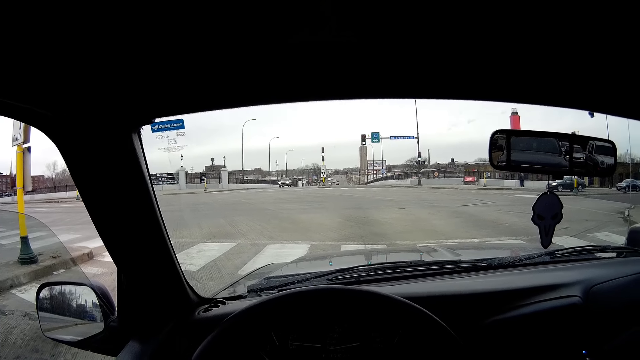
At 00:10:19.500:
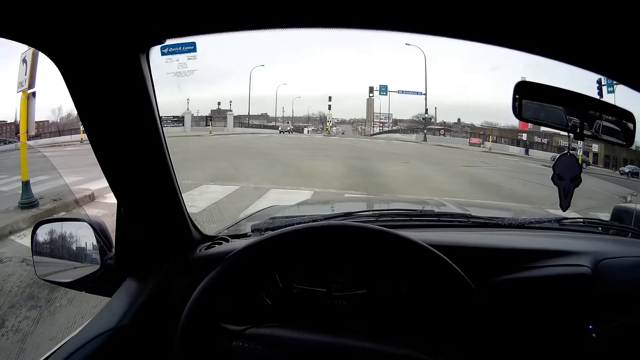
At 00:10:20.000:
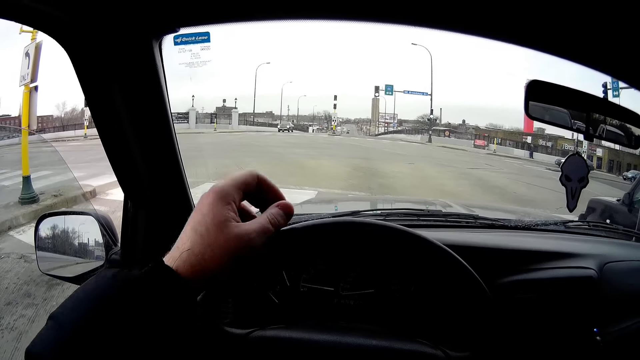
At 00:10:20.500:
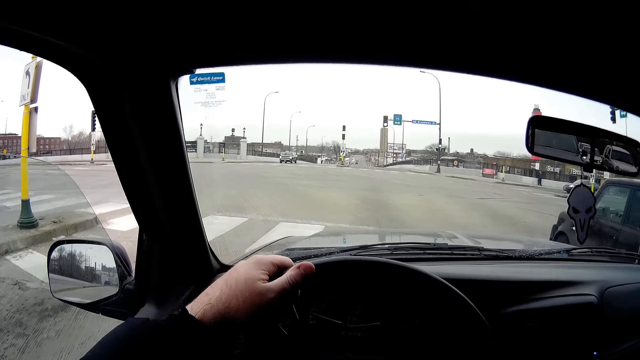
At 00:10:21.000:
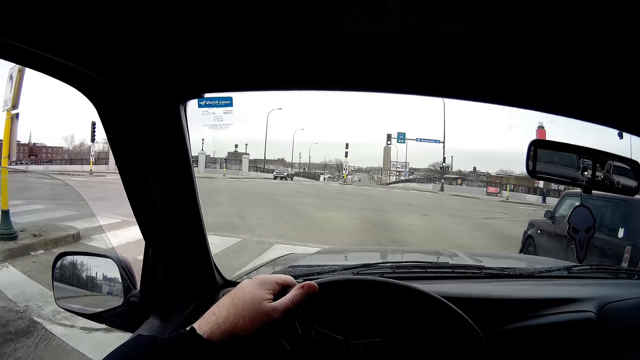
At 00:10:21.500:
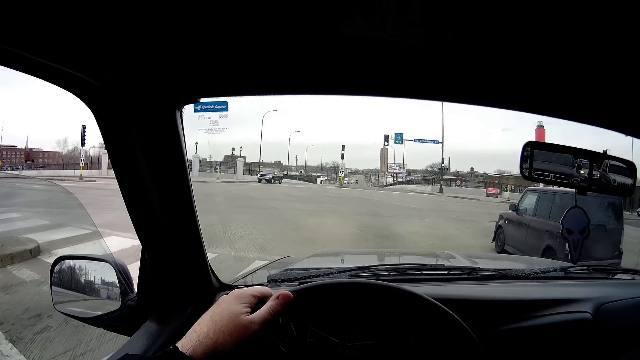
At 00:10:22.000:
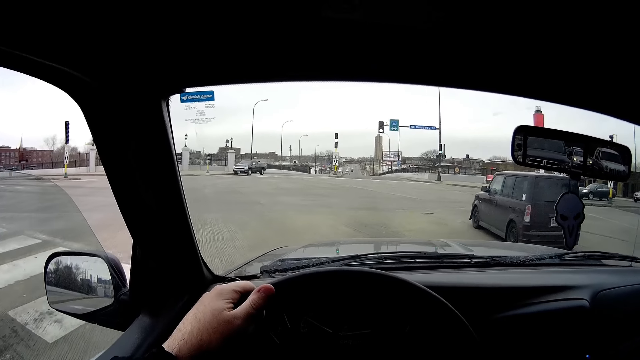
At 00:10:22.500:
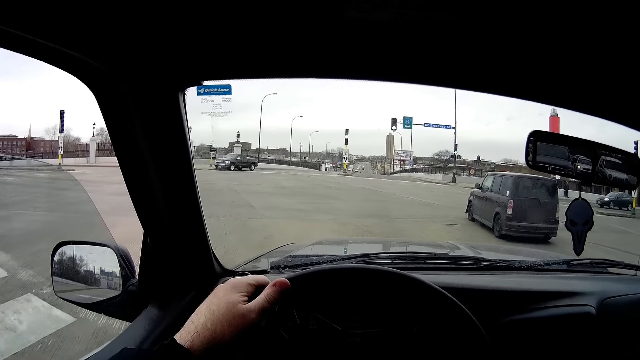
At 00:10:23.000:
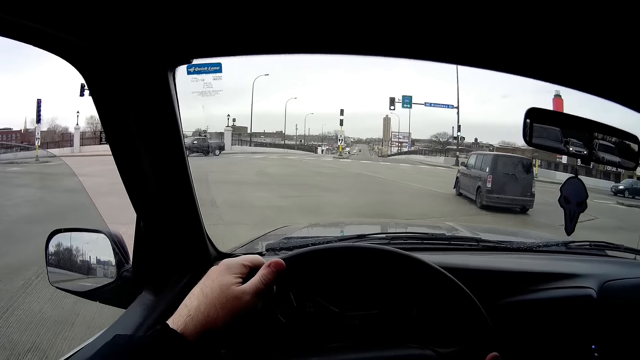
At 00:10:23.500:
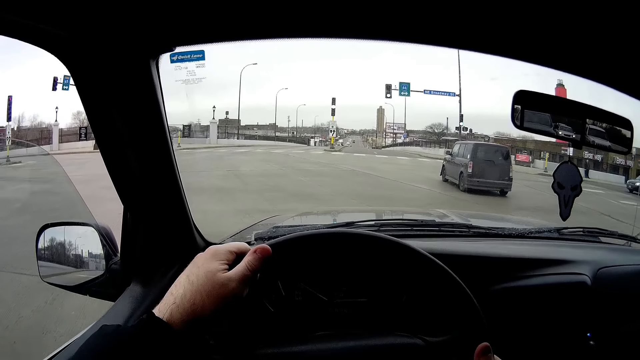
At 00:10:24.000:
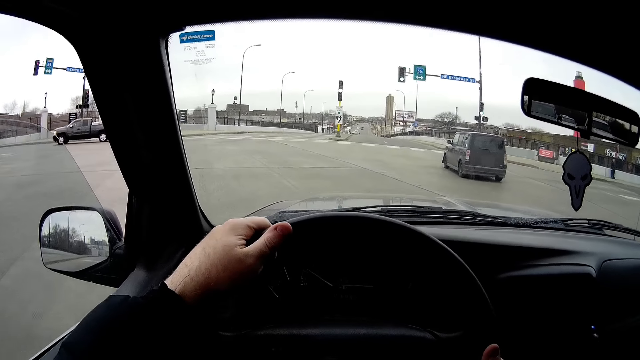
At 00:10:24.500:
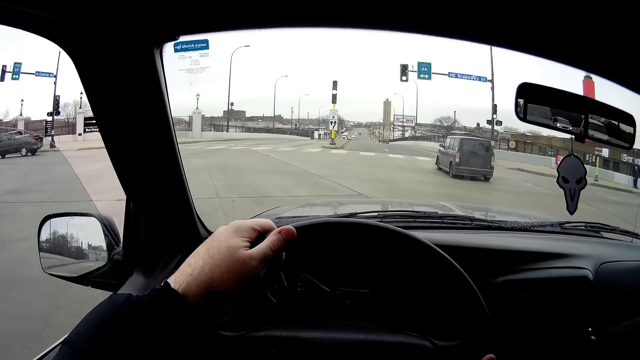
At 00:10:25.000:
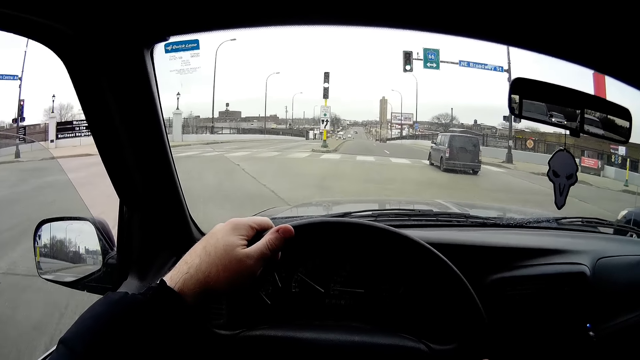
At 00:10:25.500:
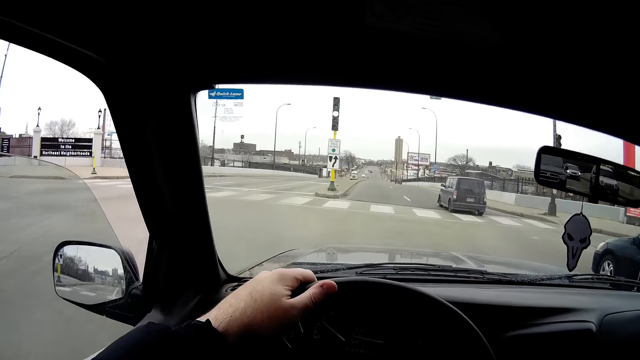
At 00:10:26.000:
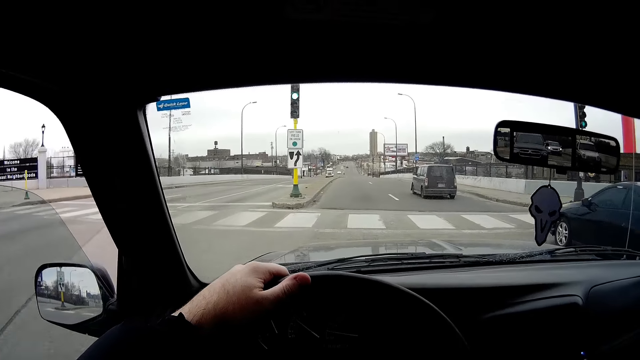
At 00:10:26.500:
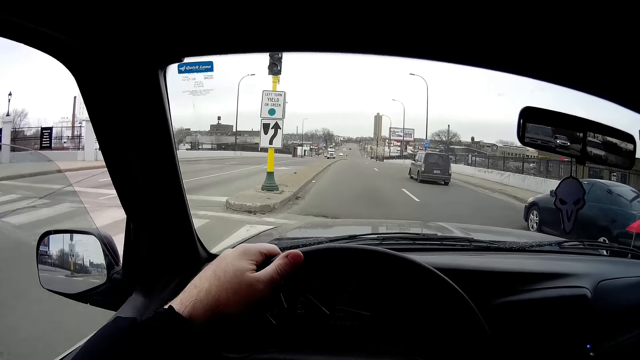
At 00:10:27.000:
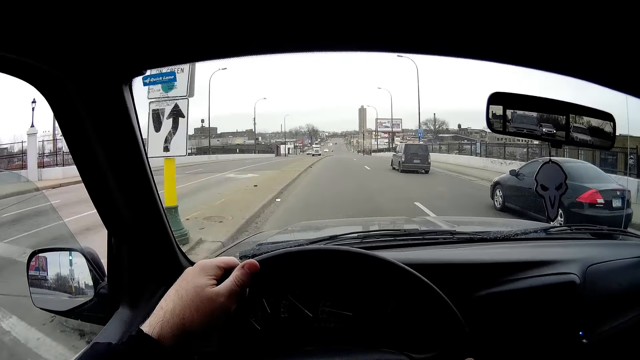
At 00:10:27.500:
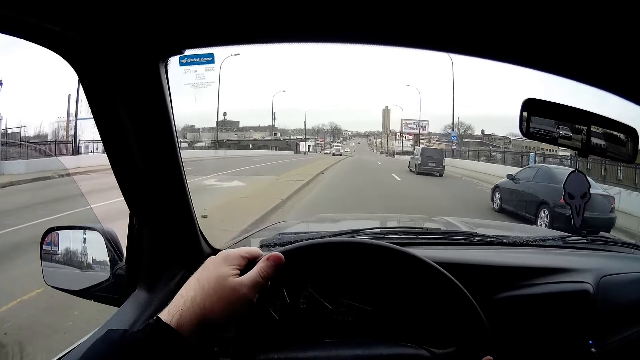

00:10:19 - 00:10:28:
The camera wearer drives the car on the road.

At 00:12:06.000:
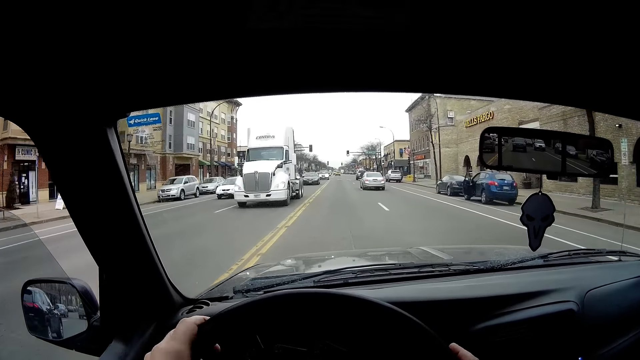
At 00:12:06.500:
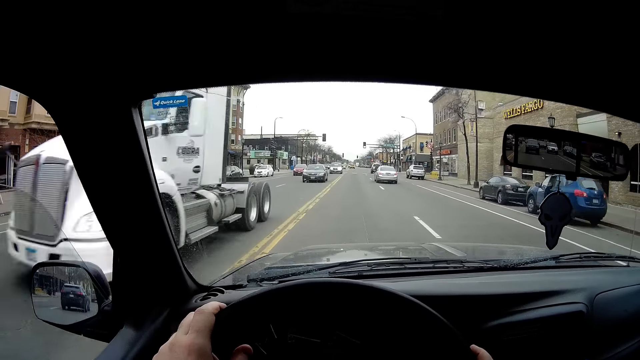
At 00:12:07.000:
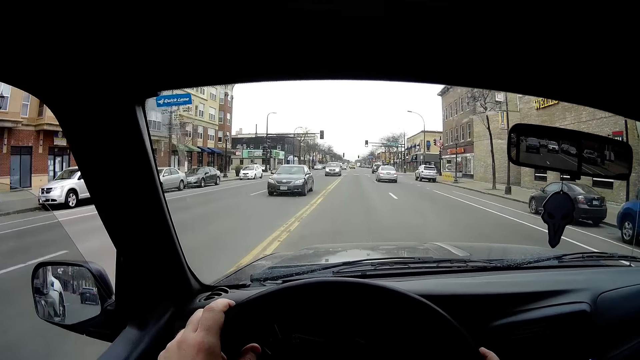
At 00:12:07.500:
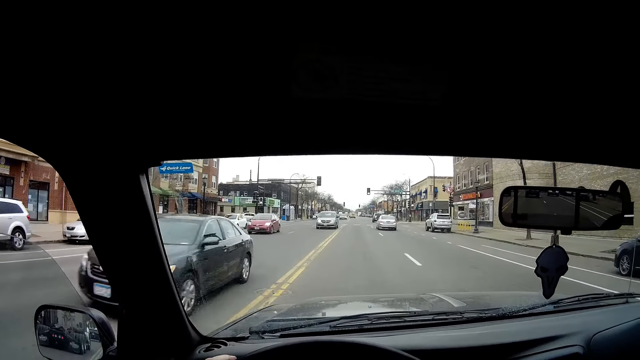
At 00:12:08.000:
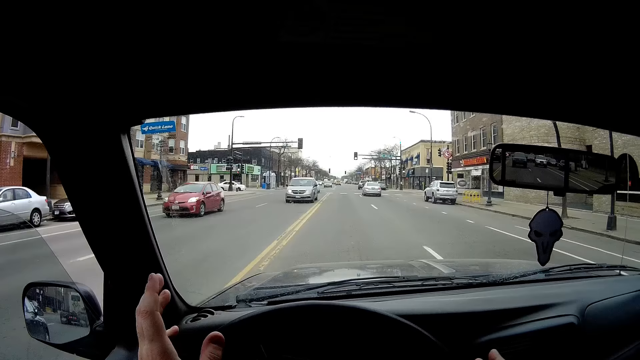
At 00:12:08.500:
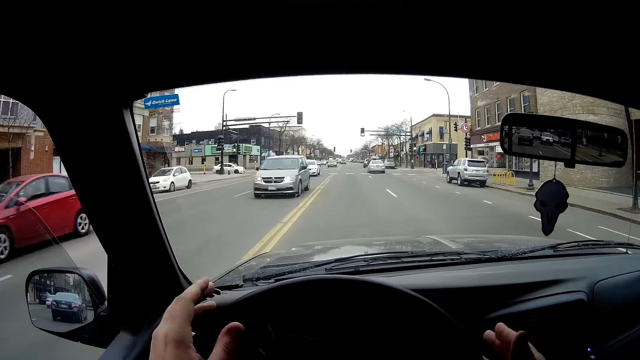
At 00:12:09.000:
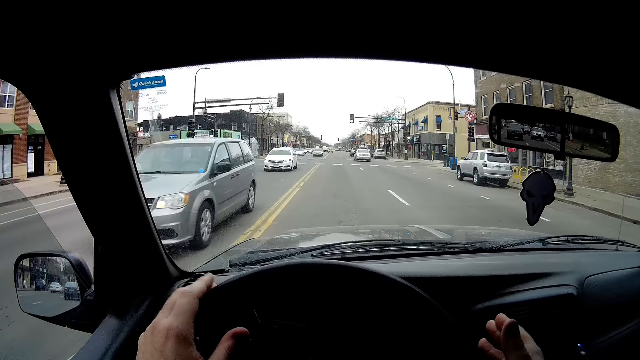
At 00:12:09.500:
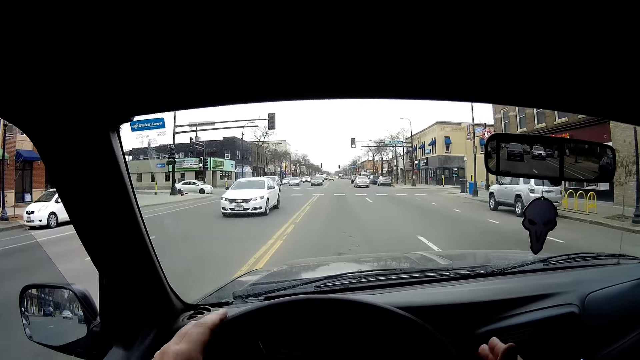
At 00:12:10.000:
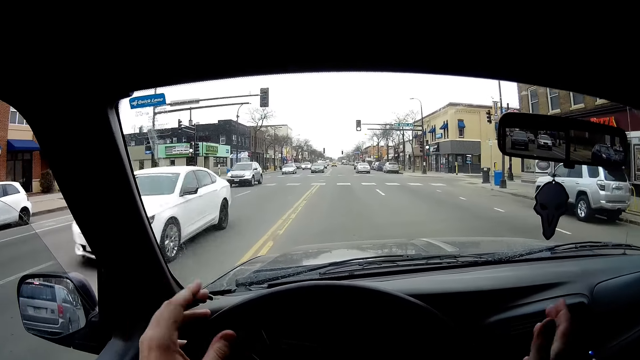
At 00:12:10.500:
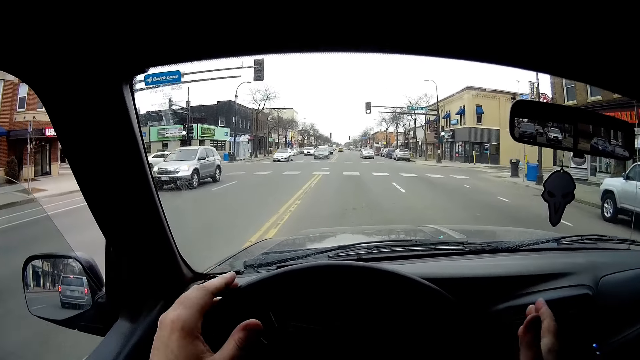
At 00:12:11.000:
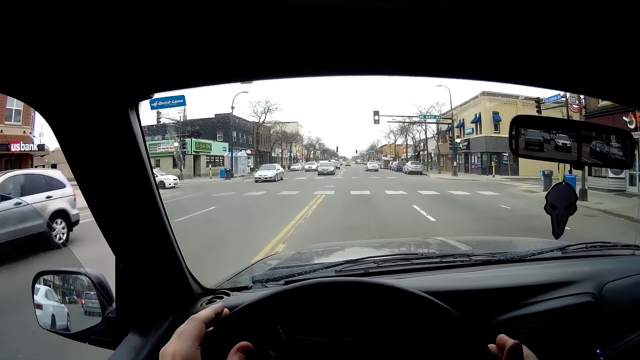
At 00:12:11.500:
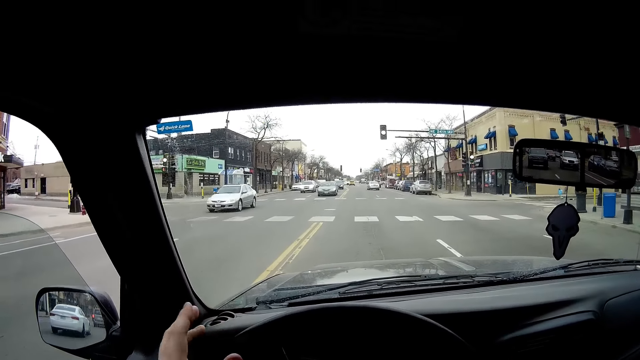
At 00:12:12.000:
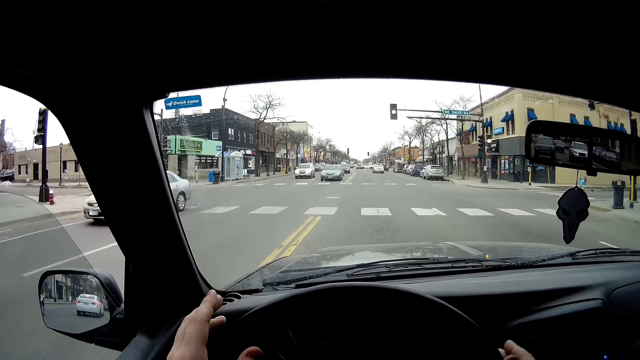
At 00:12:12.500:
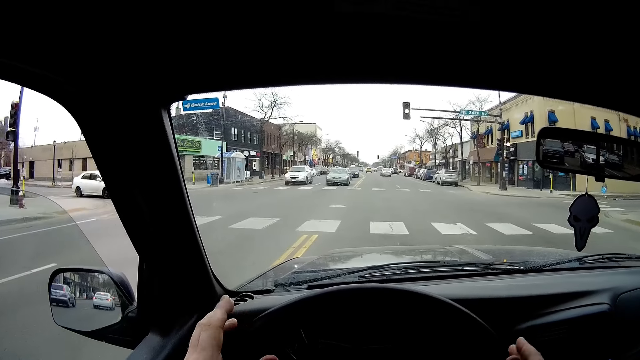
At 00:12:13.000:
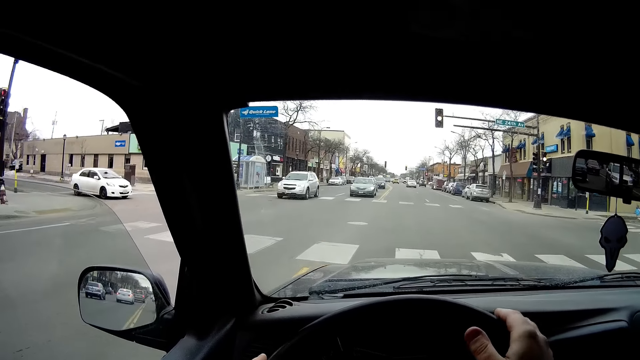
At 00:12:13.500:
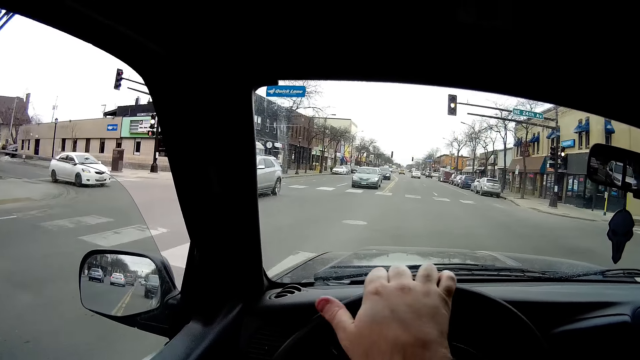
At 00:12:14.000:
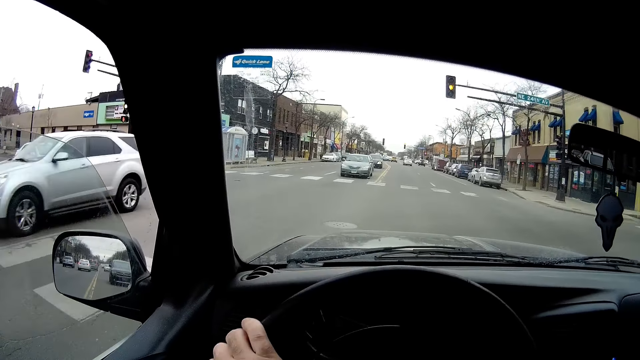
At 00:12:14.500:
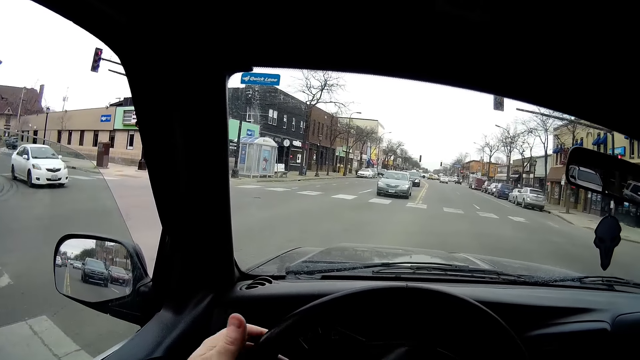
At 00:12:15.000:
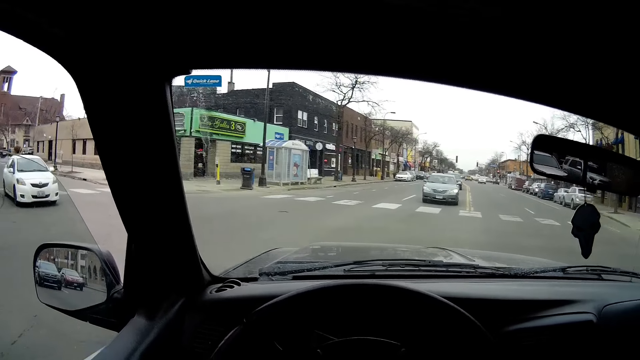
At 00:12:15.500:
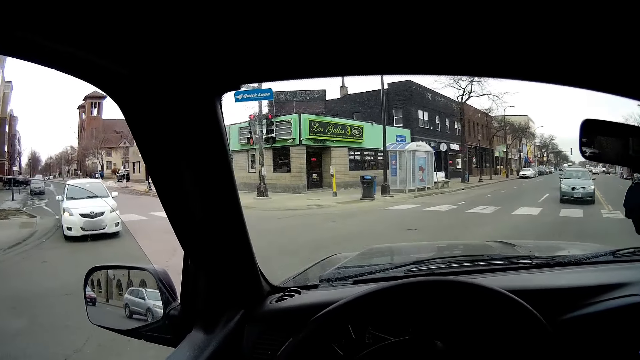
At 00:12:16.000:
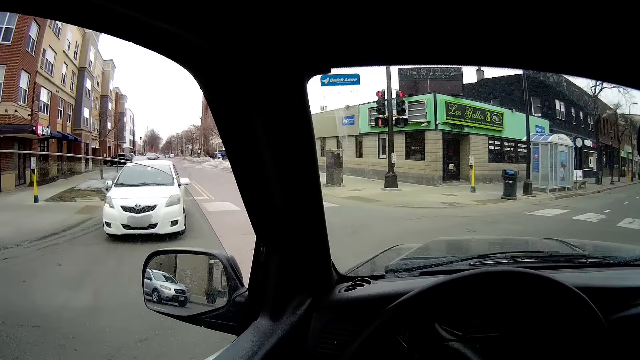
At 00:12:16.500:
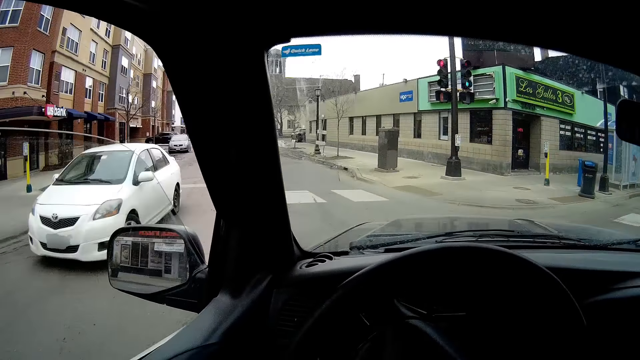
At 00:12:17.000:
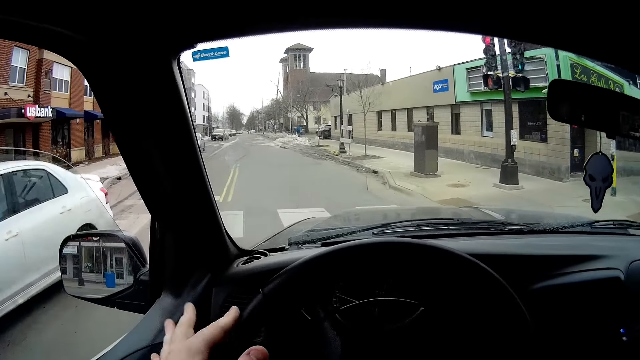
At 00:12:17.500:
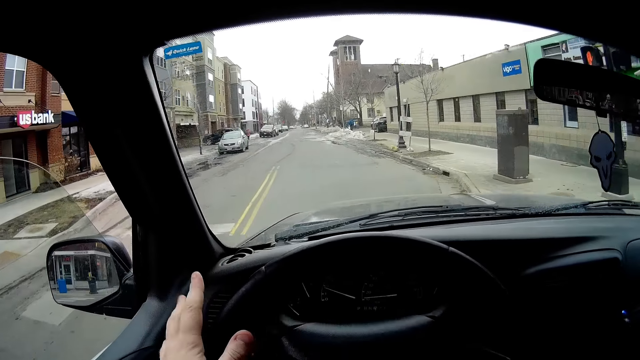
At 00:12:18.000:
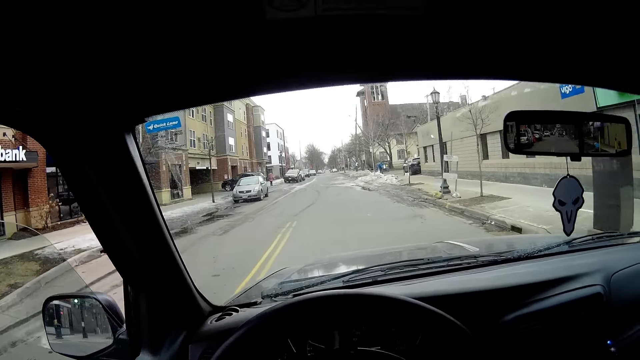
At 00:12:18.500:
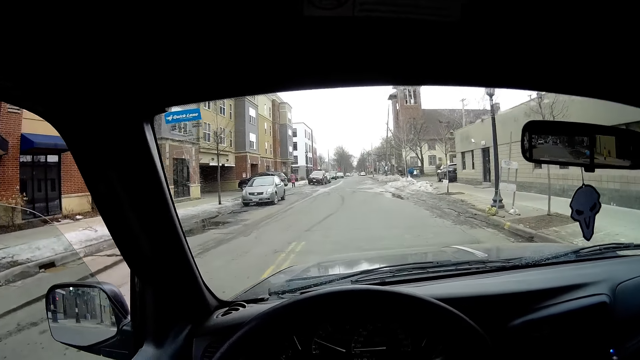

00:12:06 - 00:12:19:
The camera wearer hits the steering wheel with his hands. He drives the car on the road.
